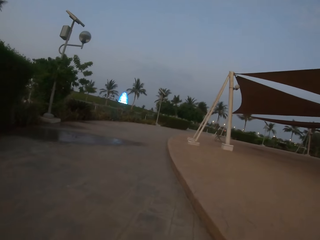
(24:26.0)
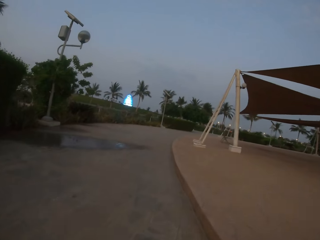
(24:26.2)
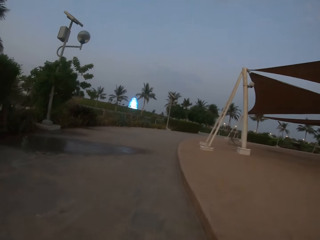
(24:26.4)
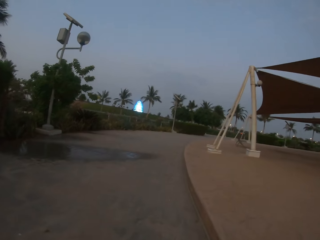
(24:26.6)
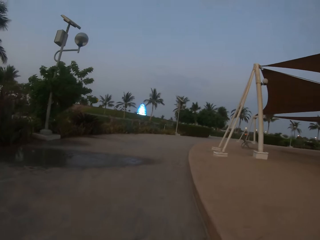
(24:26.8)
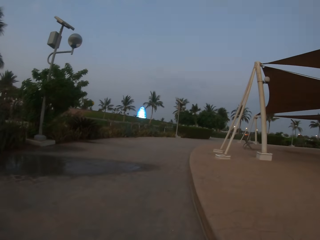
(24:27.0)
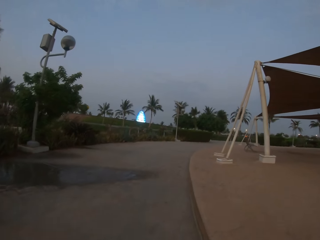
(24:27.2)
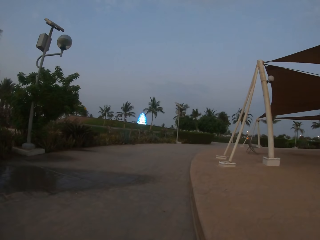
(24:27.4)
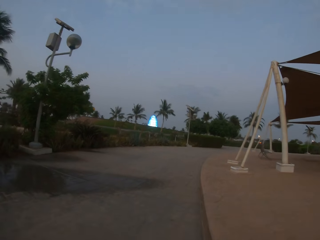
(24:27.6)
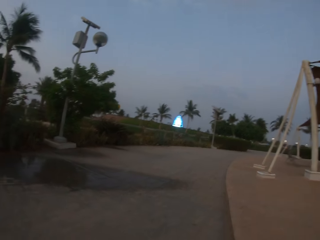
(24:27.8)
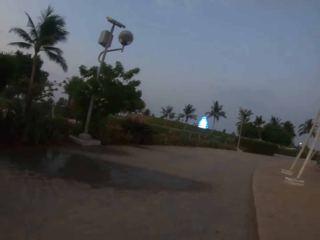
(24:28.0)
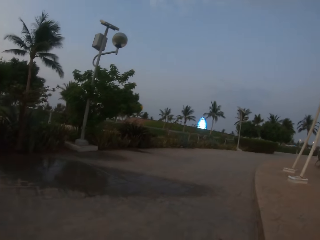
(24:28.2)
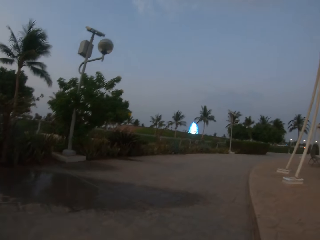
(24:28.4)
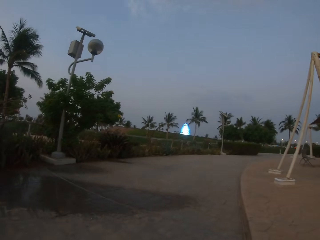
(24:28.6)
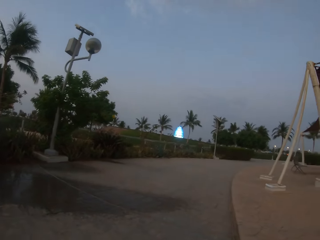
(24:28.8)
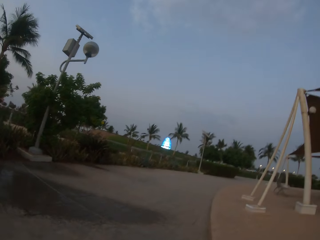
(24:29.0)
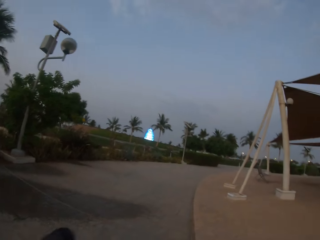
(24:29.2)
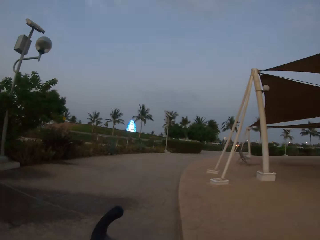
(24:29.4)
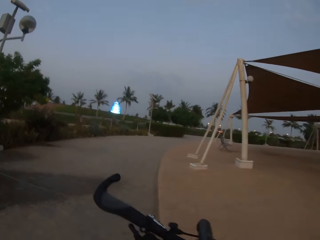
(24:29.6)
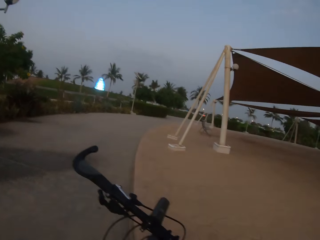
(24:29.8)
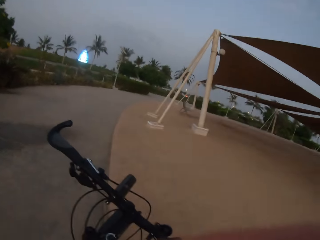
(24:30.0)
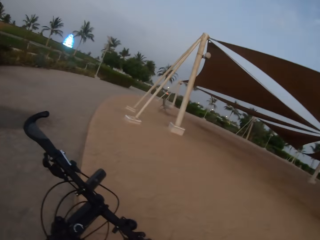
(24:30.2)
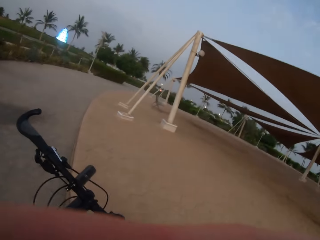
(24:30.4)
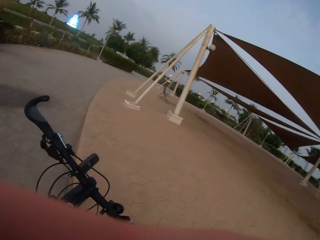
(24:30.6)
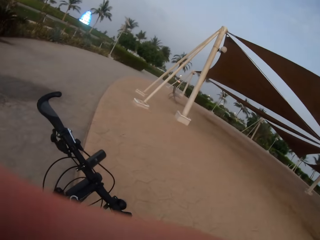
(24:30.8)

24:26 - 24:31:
The camera wearer parks aside on the road.
